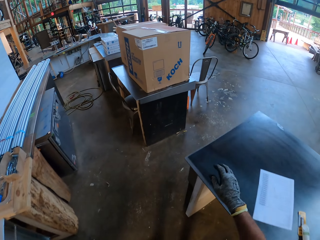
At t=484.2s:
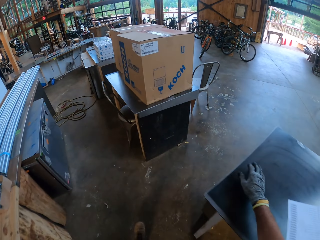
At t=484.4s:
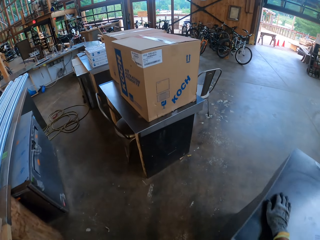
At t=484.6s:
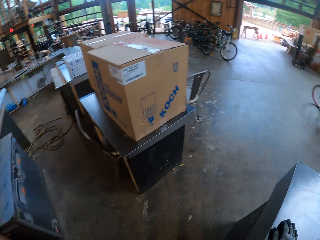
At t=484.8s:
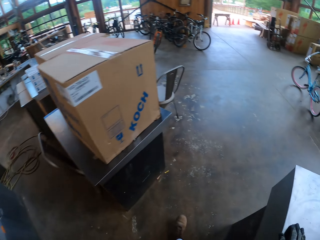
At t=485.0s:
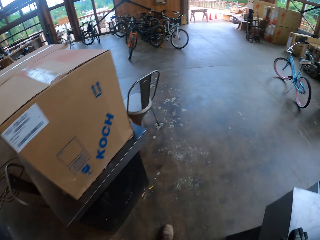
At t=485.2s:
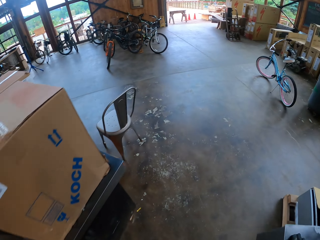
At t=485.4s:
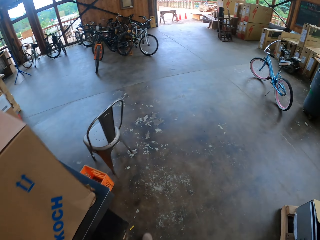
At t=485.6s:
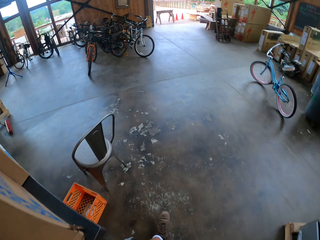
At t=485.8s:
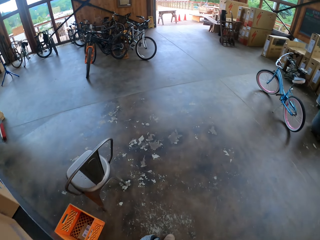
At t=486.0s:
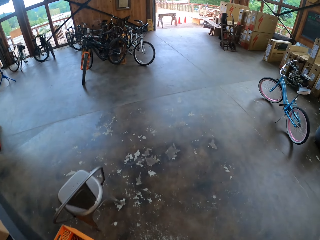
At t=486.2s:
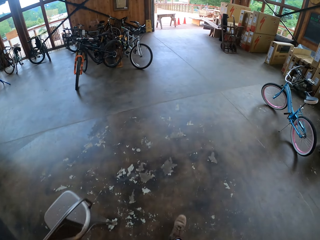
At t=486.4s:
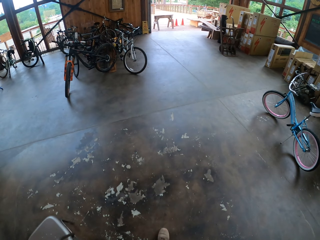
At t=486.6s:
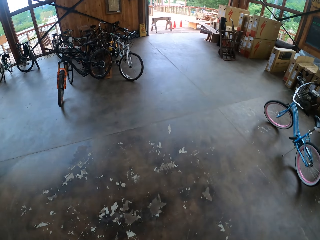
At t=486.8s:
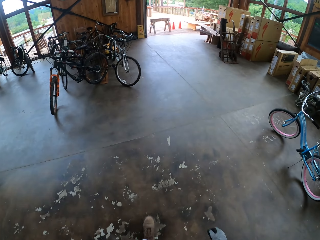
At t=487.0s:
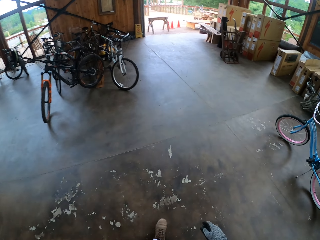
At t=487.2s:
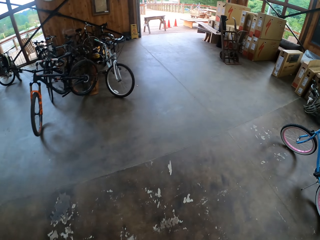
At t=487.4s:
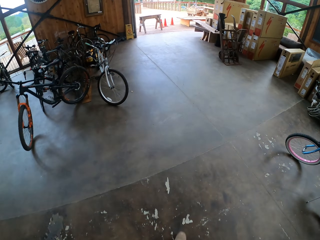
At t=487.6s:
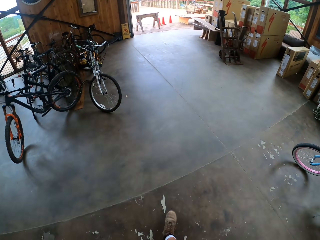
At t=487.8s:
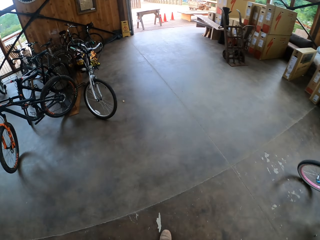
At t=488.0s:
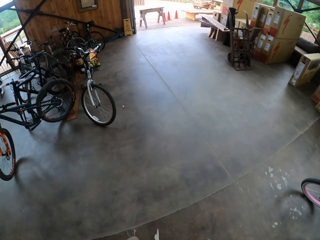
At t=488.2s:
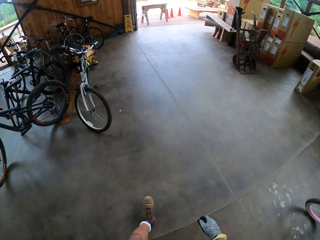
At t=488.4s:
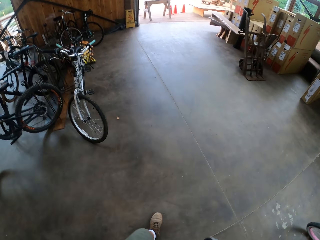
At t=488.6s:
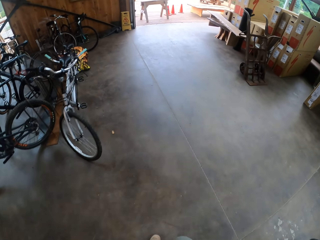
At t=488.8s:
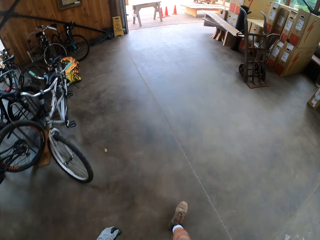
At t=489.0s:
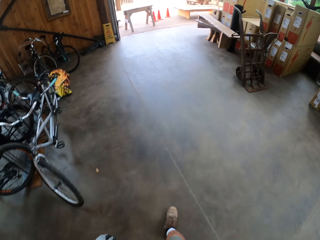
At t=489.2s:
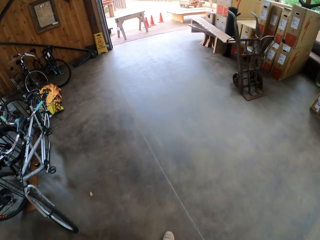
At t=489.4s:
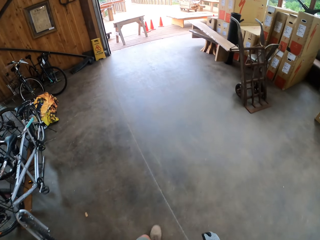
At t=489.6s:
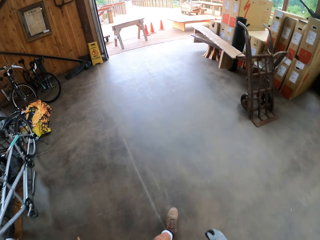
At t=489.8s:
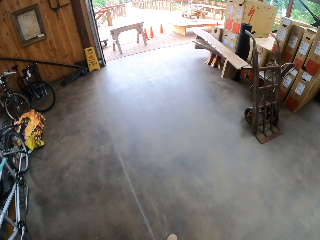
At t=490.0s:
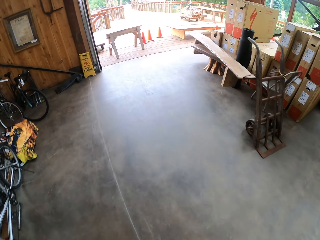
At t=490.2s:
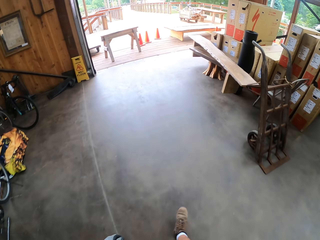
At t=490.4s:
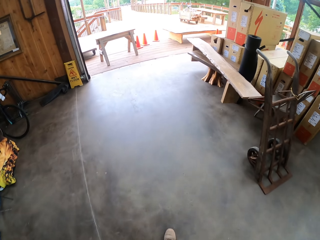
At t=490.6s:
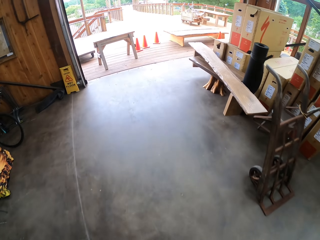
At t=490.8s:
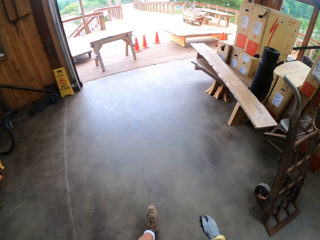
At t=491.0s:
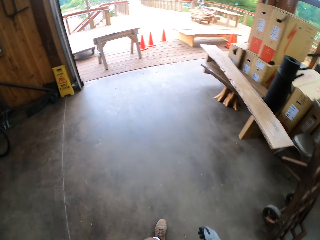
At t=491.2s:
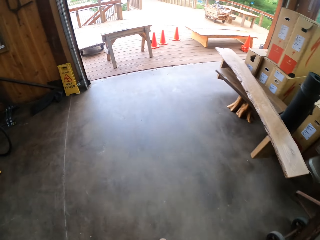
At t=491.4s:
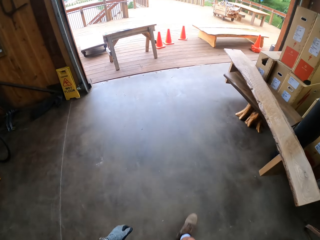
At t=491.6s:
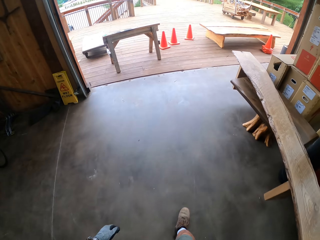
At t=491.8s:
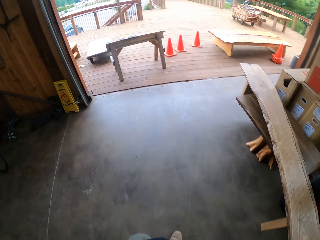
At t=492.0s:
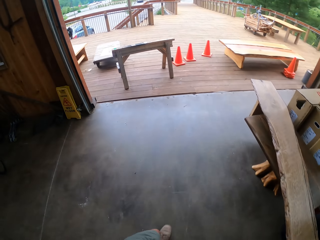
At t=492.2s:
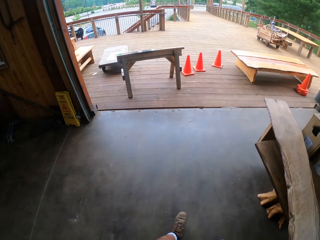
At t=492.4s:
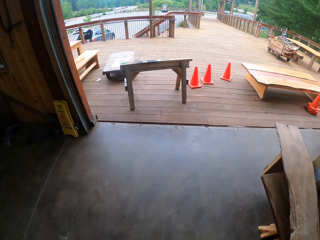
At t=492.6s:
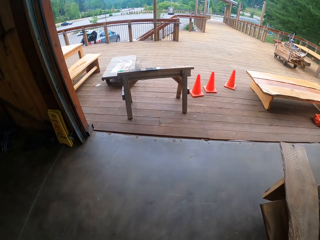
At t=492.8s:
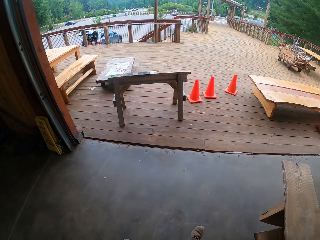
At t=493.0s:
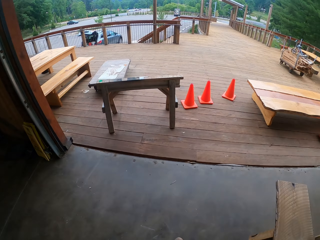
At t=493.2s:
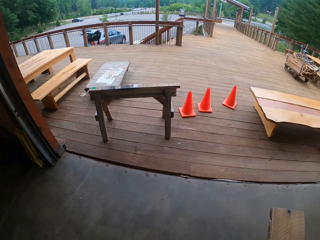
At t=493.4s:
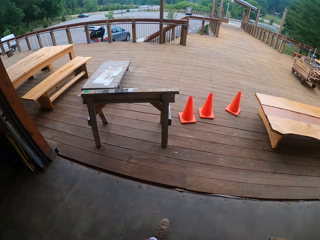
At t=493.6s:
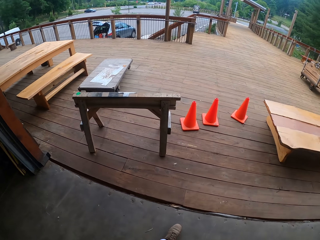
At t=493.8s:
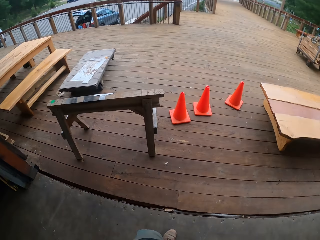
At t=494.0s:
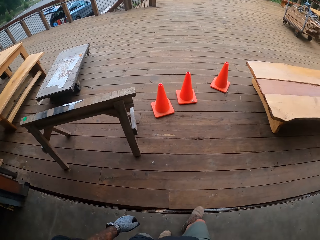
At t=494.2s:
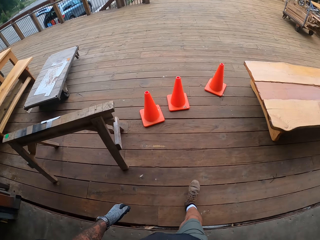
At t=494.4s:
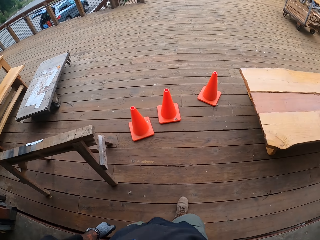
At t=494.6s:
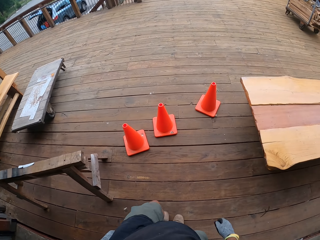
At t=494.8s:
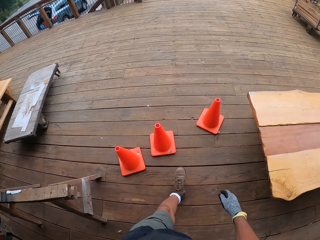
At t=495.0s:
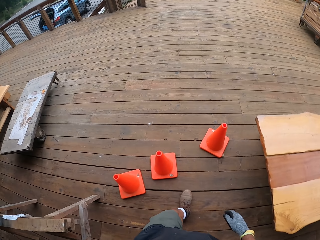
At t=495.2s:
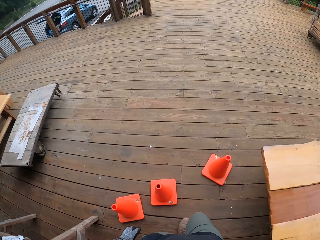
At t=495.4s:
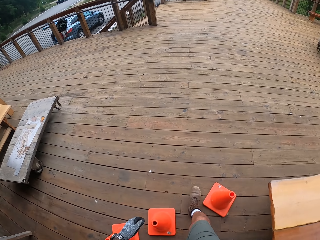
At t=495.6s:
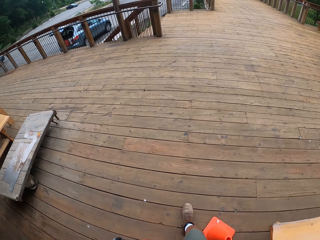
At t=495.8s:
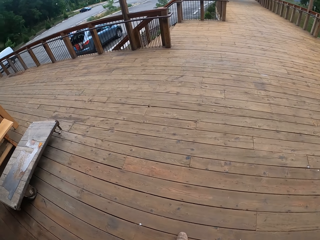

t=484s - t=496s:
The camera wearer walks around the compound.

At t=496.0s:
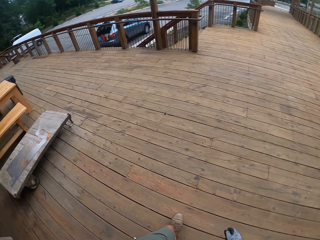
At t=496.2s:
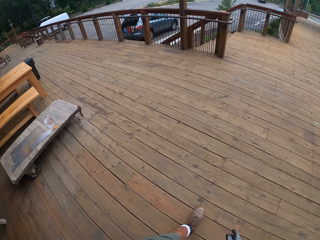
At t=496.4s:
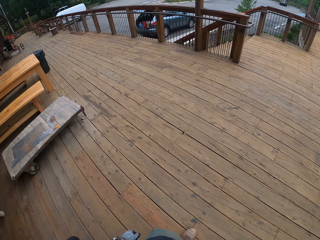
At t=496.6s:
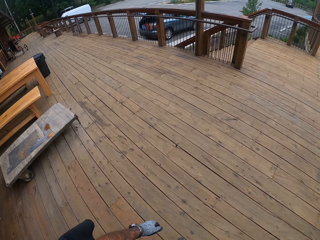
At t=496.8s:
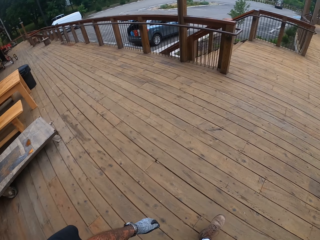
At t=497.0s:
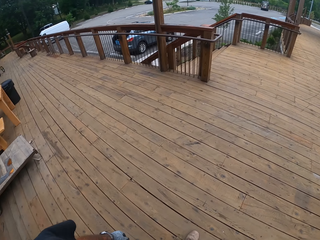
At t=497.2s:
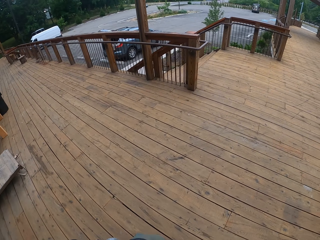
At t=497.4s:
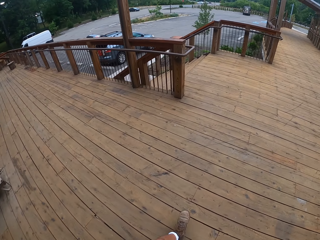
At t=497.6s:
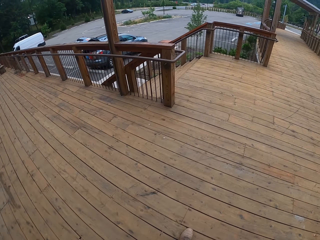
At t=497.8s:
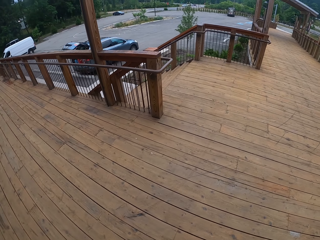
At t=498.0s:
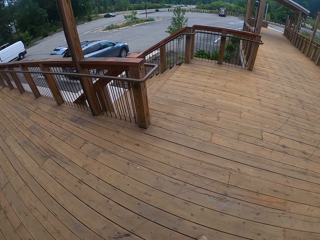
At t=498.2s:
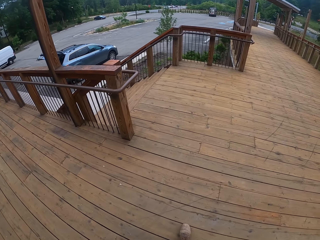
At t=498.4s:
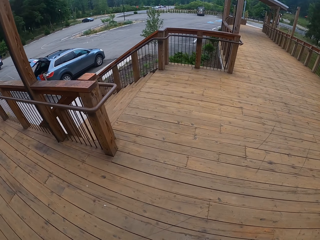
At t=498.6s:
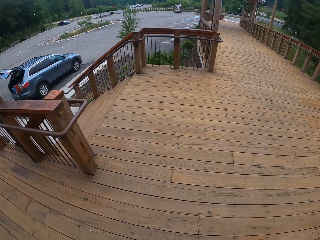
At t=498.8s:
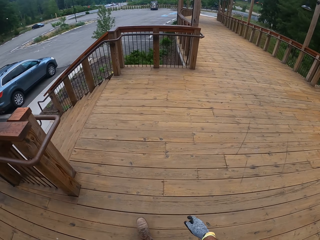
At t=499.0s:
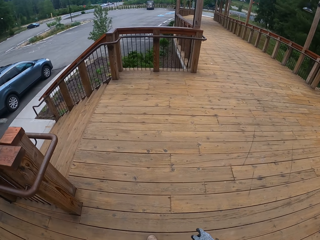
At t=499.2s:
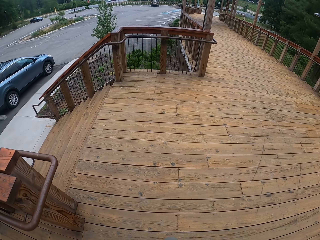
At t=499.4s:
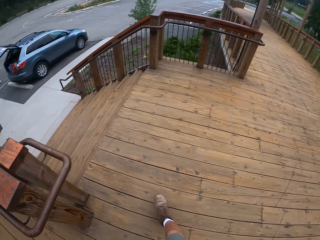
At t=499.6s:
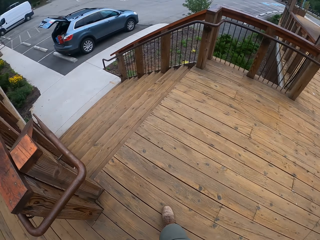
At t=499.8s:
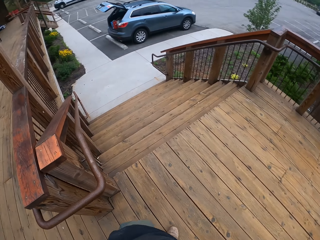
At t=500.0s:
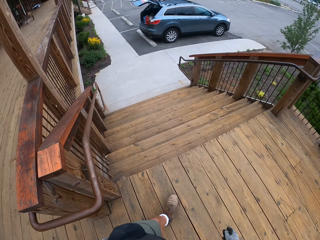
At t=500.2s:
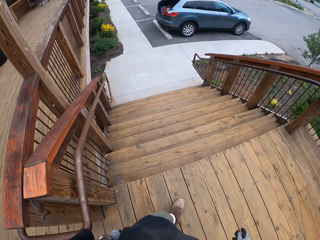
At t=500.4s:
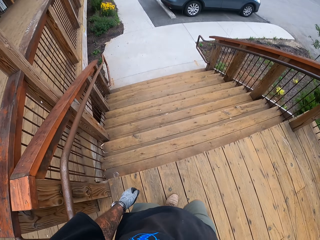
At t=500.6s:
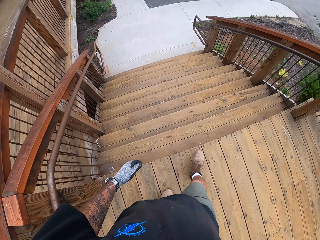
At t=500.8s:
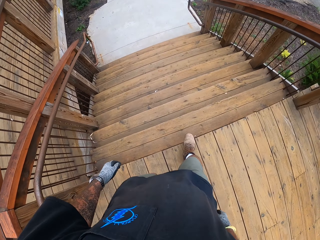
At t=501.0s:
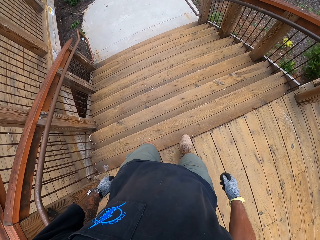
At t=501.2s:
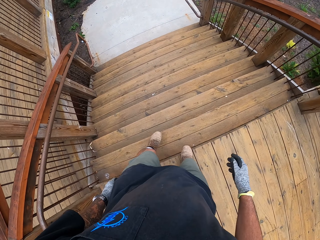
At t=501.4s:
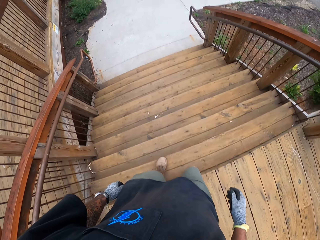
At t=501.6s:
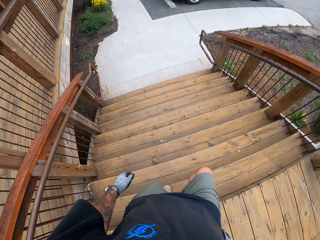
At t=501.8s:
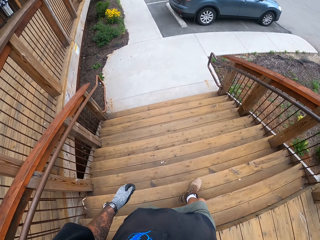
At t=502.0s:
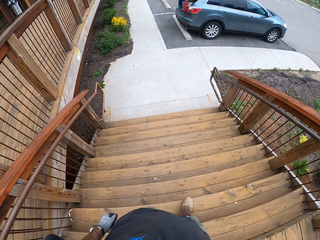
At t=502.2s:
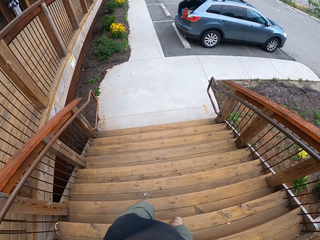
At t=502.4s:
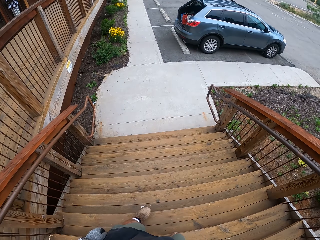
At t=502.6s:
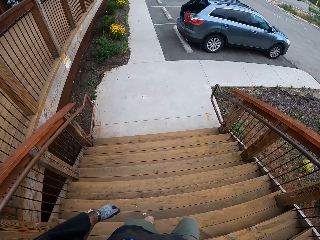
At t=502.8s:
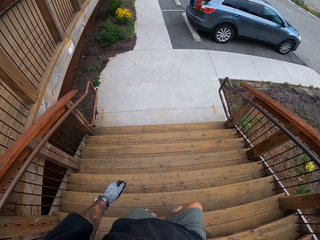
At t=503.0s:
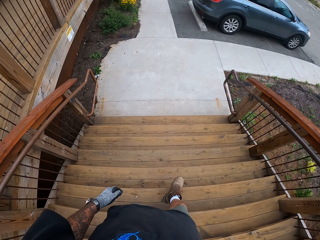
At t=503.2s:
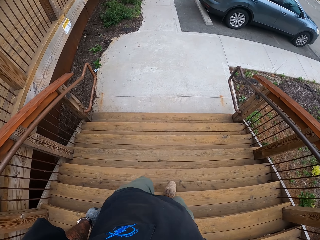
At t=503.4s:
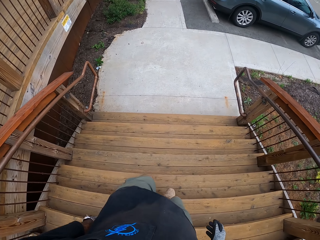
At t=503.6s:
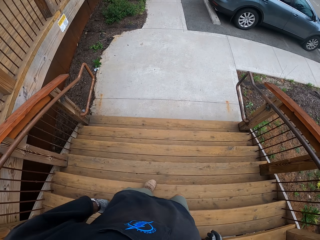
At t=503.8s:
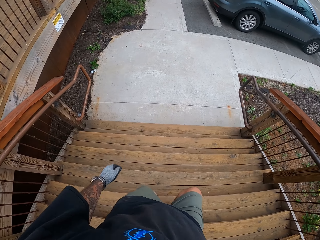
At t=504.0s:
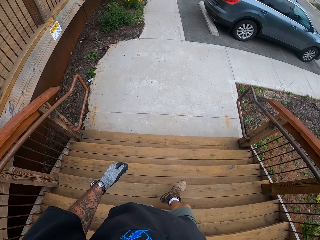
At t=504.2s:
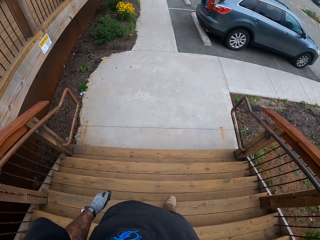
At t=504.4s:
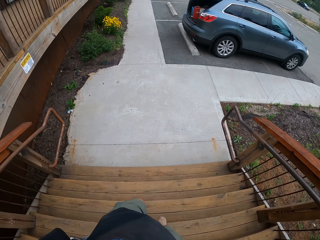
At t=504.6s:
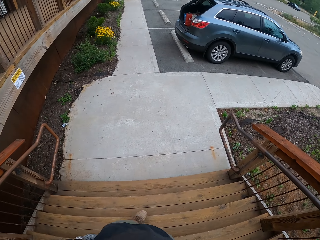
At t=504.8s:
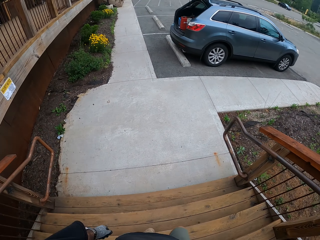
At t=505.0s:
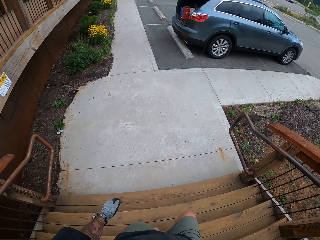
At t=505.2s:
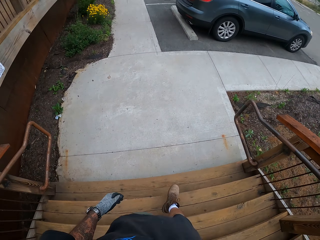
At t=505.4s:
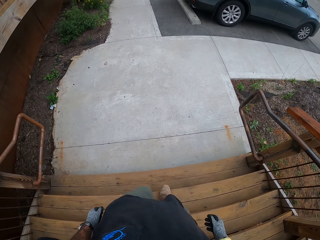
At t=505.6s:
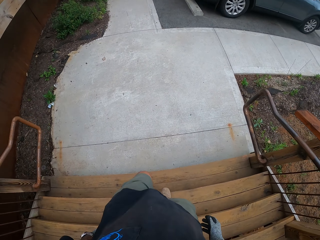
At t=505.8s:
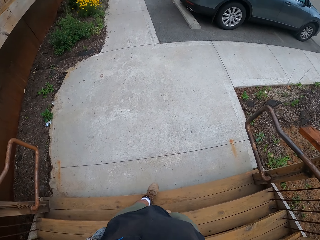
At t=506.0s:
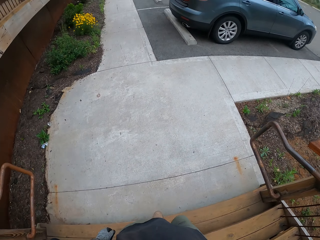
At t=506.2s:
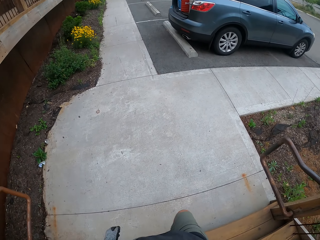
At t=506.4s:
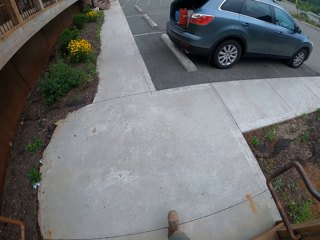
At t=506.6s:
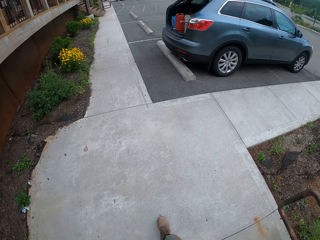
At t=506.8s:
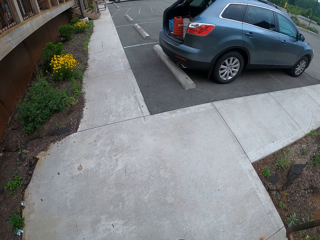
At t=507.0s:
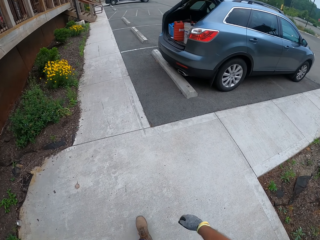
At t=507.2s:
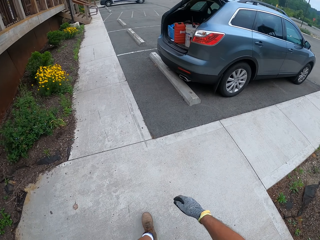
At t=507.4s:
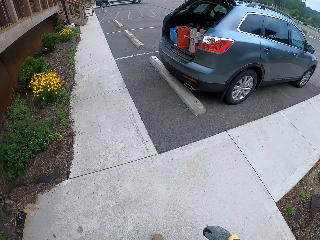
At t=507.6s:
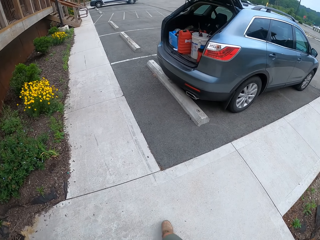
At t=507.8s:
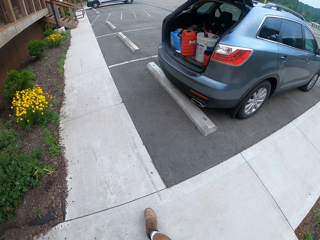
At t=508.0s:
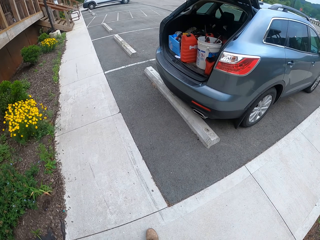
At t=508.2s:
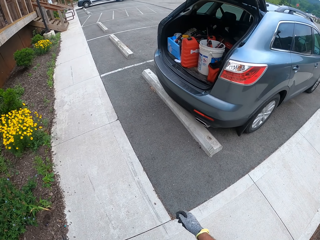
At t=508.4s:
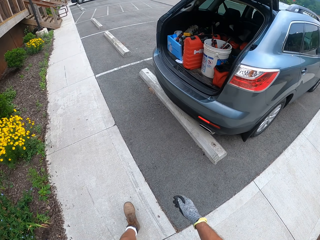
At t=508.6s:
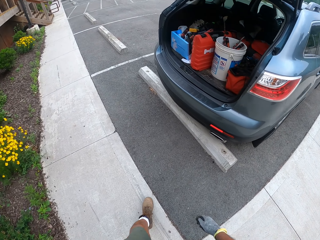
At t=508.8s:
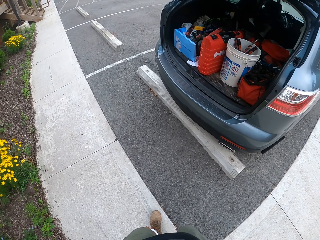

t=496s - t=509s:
The camera wearer walks down the stairs.
